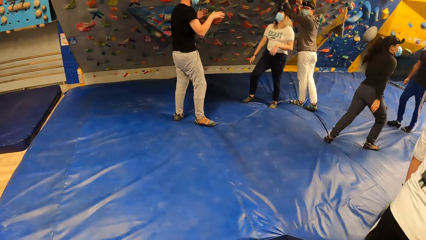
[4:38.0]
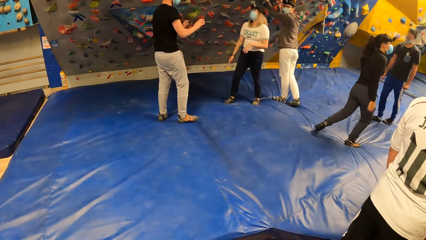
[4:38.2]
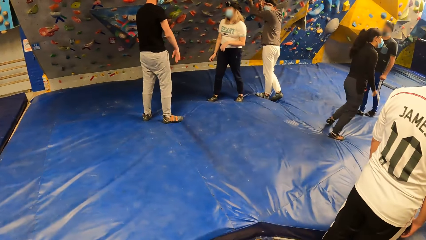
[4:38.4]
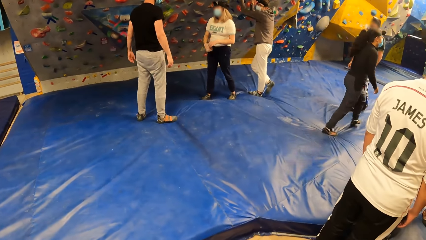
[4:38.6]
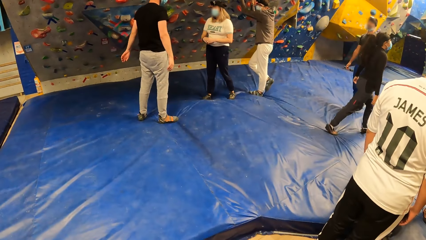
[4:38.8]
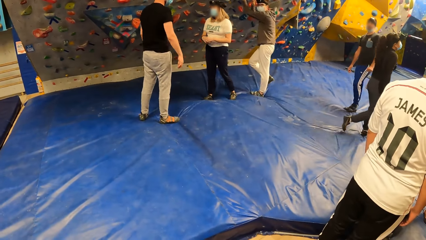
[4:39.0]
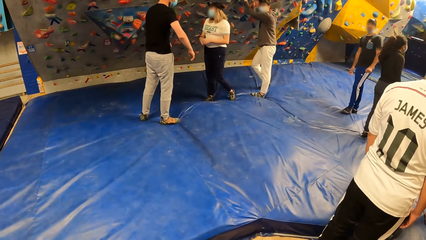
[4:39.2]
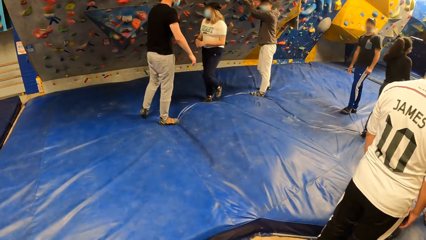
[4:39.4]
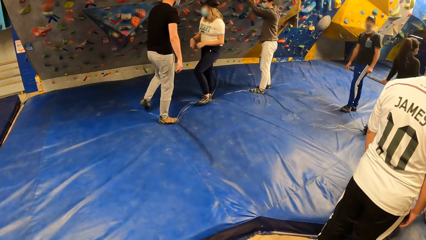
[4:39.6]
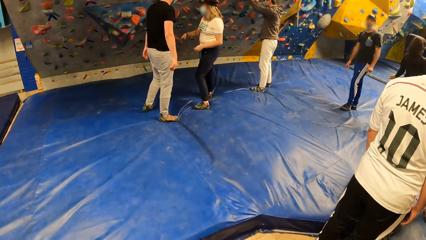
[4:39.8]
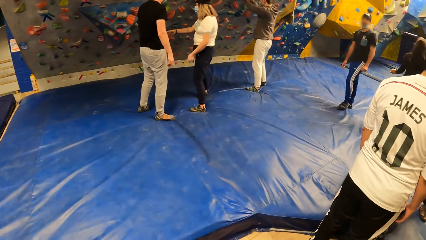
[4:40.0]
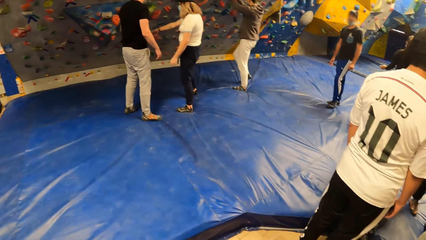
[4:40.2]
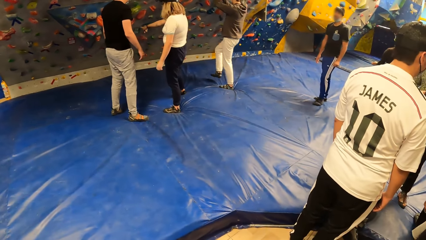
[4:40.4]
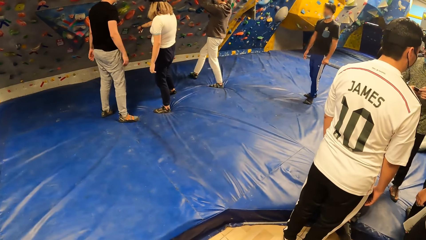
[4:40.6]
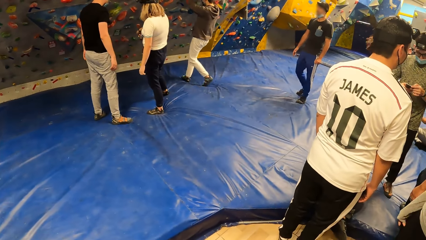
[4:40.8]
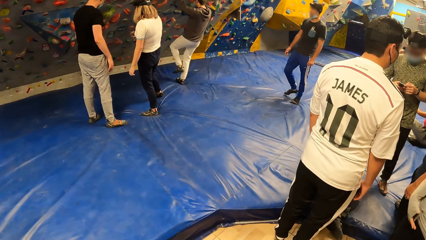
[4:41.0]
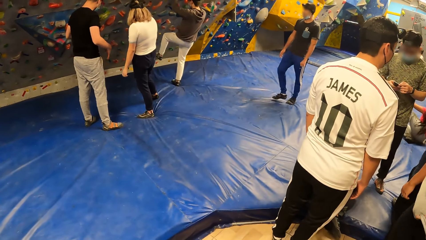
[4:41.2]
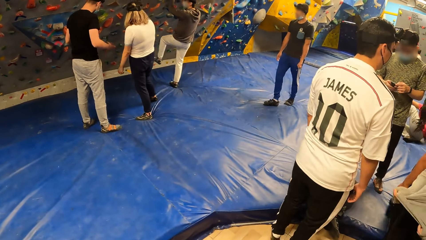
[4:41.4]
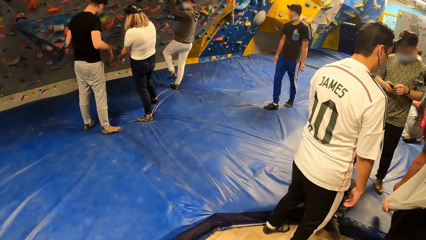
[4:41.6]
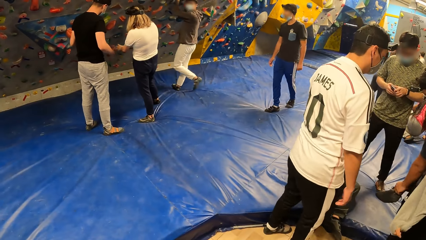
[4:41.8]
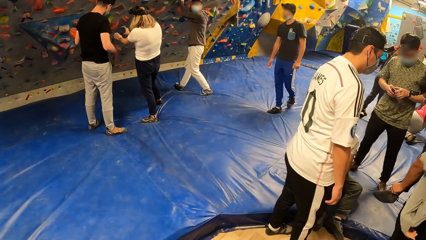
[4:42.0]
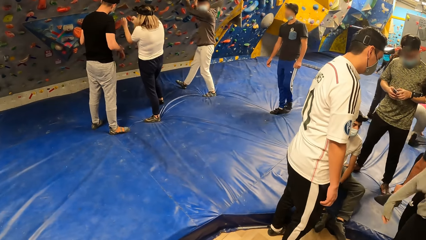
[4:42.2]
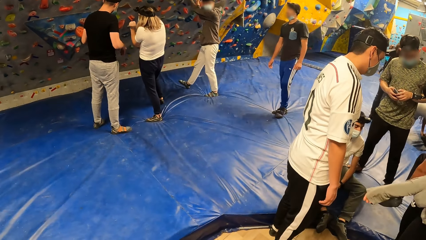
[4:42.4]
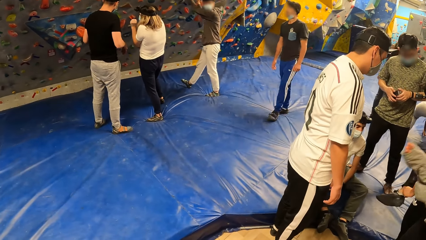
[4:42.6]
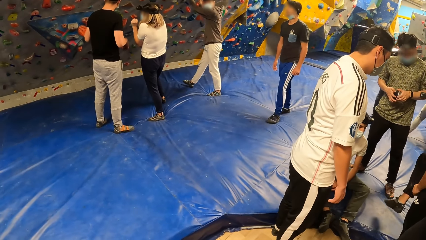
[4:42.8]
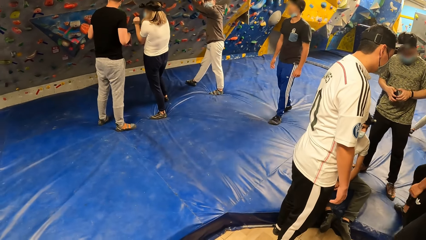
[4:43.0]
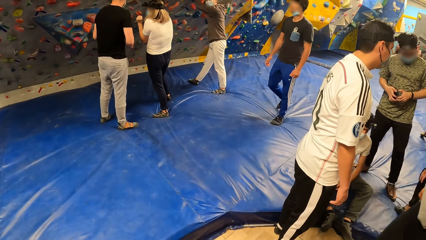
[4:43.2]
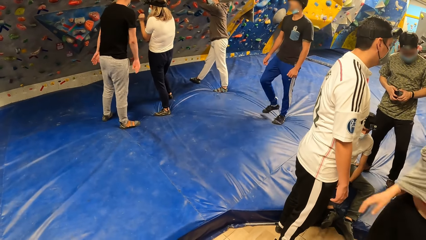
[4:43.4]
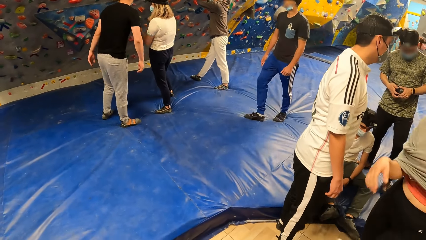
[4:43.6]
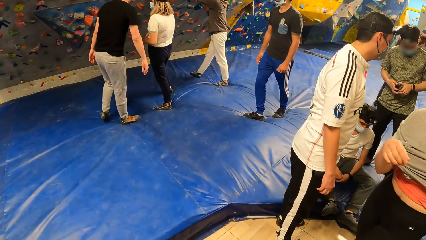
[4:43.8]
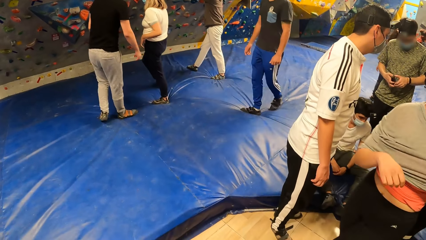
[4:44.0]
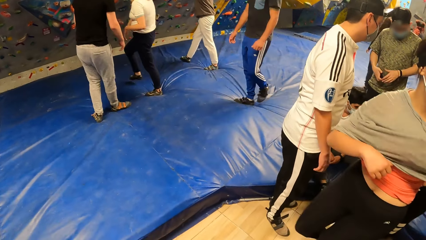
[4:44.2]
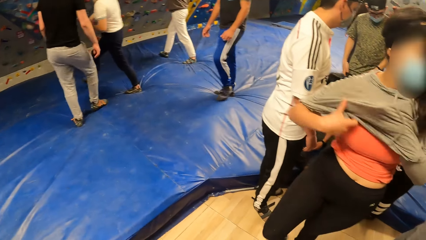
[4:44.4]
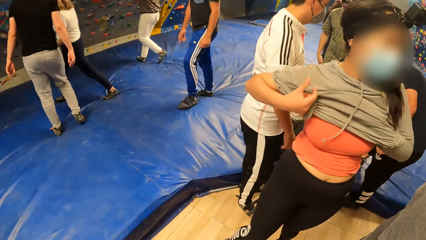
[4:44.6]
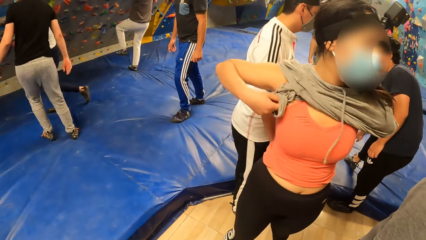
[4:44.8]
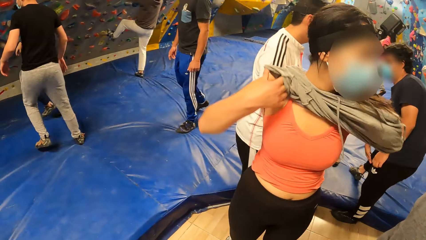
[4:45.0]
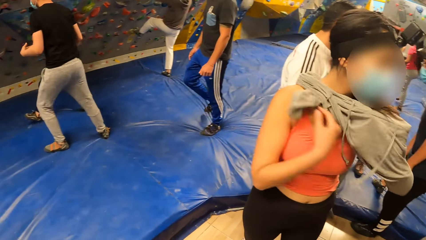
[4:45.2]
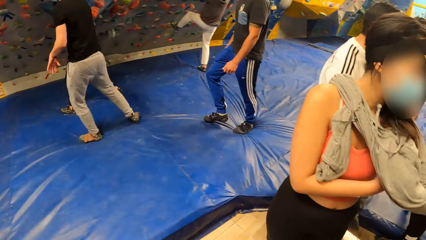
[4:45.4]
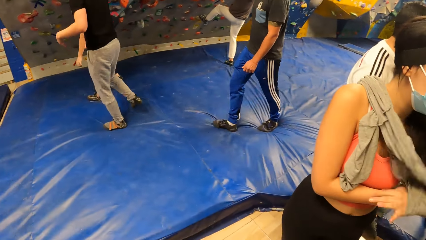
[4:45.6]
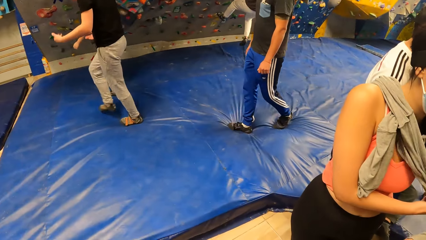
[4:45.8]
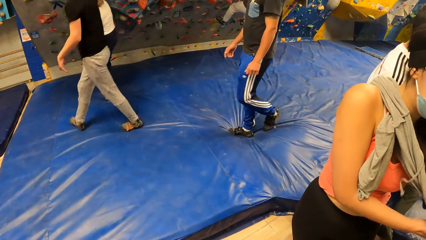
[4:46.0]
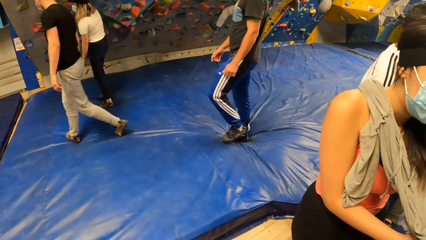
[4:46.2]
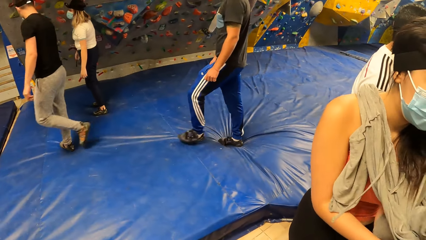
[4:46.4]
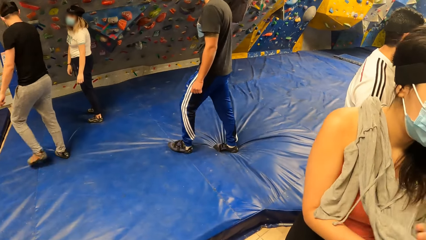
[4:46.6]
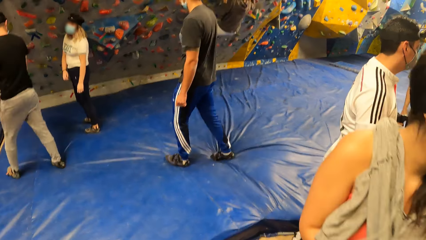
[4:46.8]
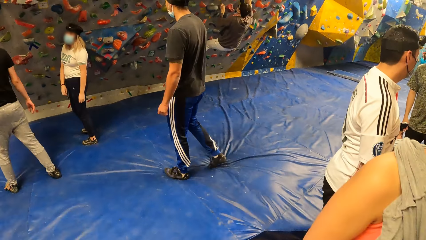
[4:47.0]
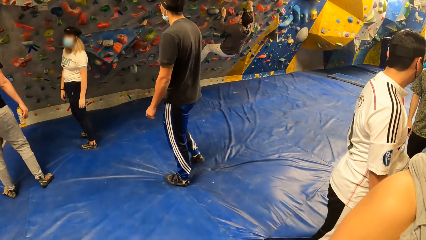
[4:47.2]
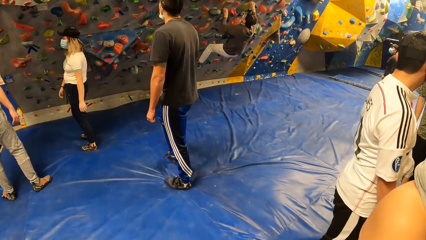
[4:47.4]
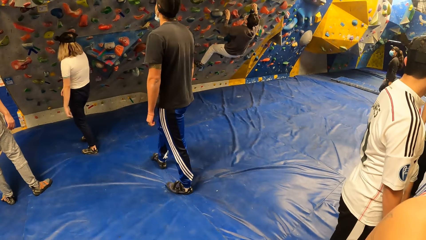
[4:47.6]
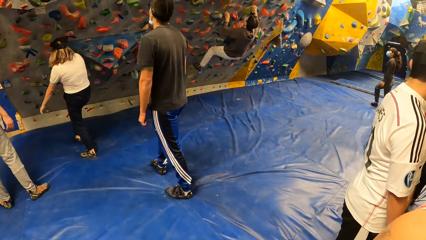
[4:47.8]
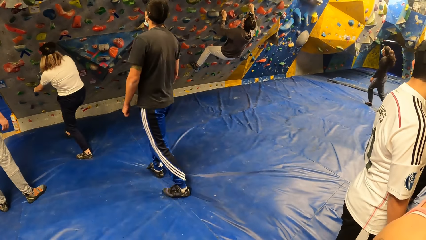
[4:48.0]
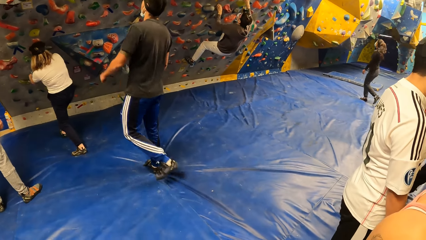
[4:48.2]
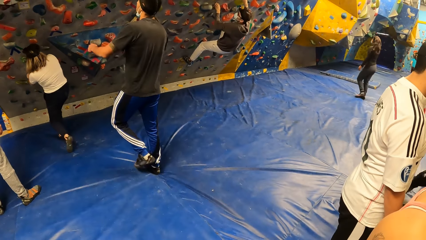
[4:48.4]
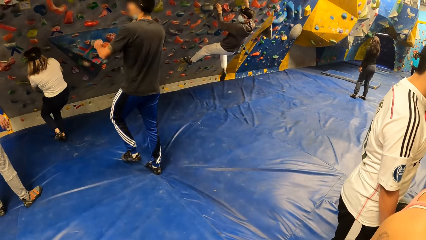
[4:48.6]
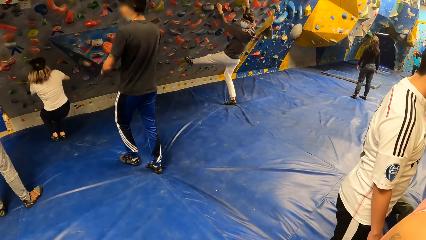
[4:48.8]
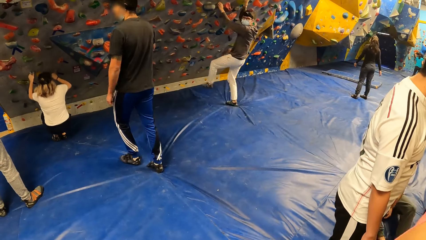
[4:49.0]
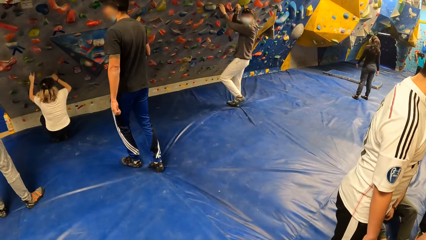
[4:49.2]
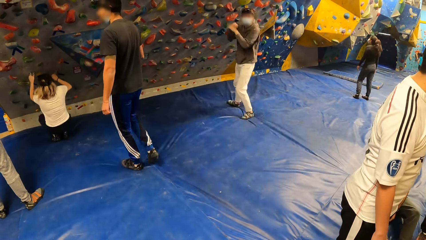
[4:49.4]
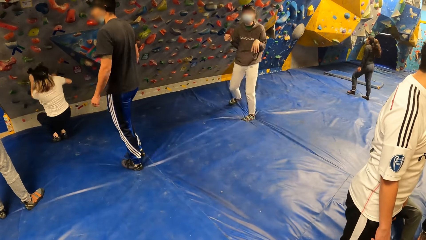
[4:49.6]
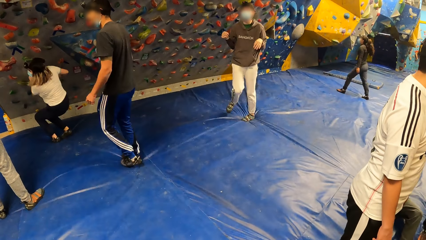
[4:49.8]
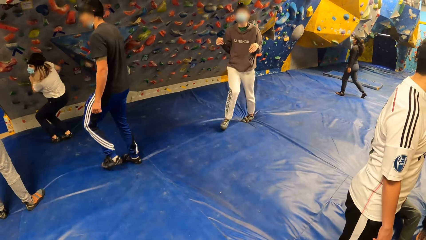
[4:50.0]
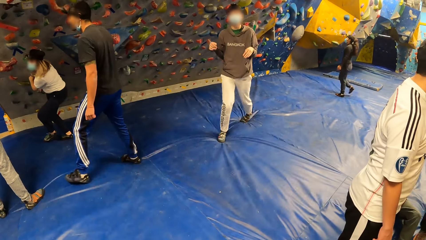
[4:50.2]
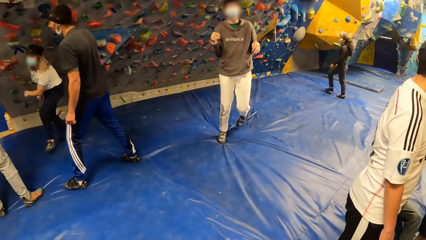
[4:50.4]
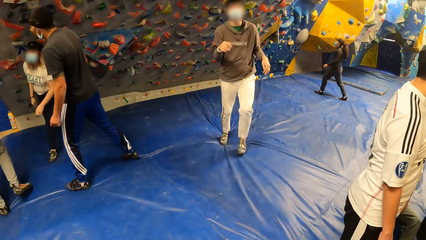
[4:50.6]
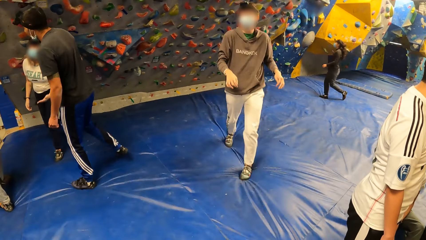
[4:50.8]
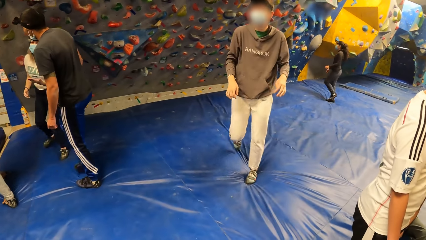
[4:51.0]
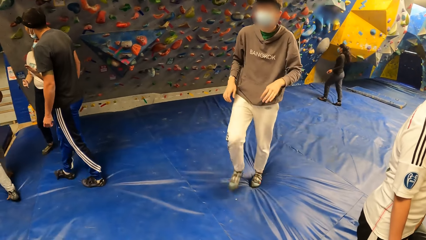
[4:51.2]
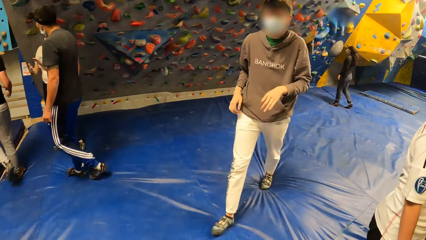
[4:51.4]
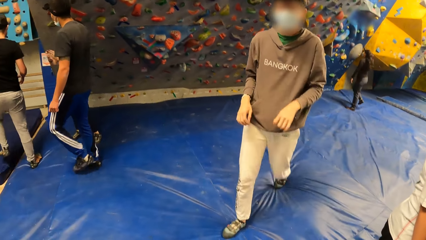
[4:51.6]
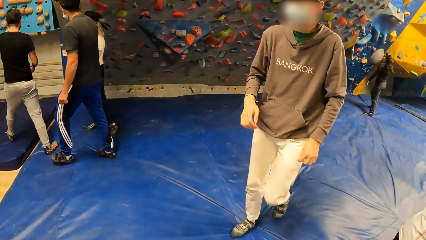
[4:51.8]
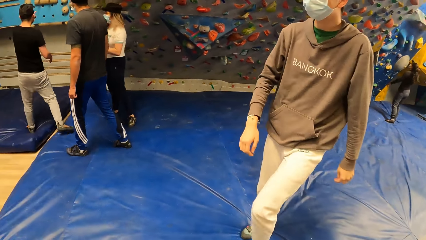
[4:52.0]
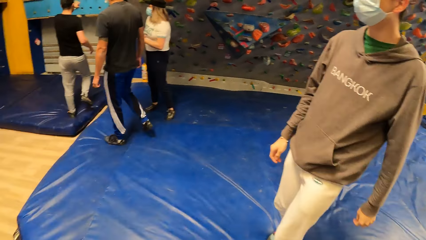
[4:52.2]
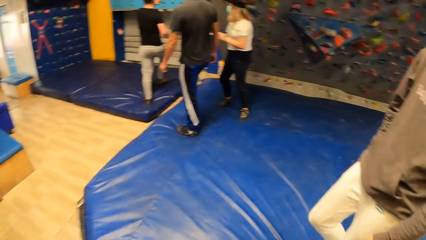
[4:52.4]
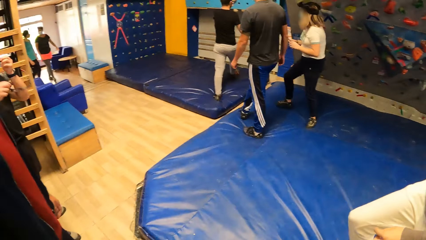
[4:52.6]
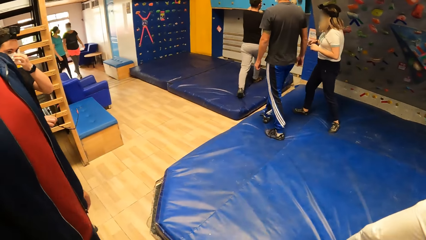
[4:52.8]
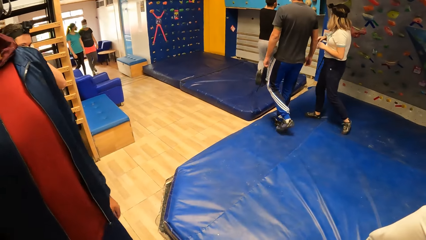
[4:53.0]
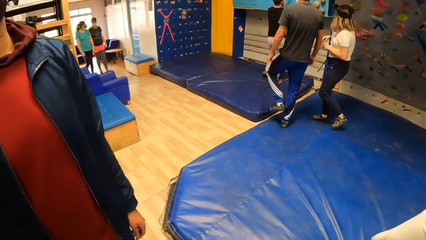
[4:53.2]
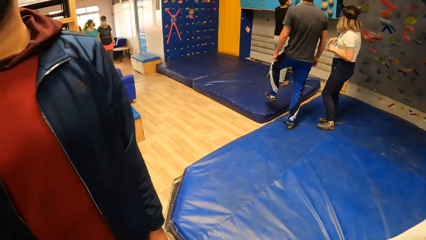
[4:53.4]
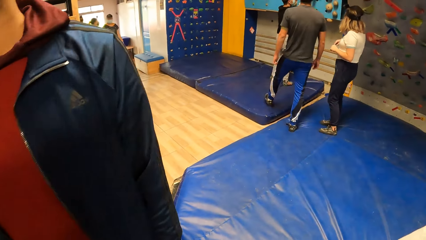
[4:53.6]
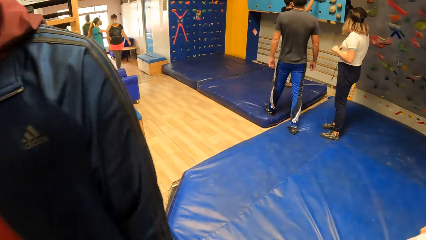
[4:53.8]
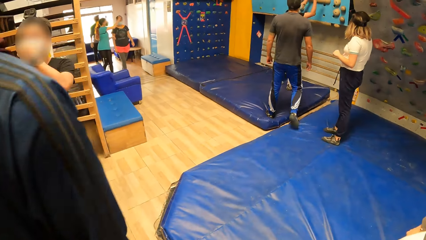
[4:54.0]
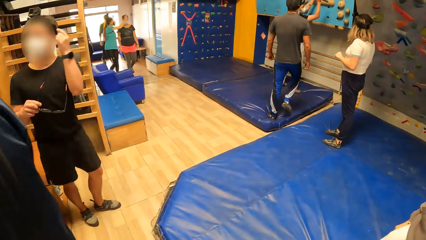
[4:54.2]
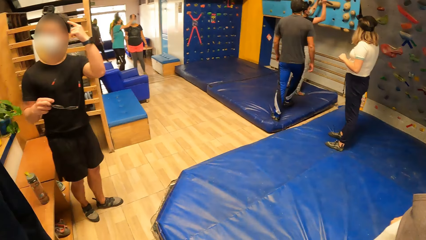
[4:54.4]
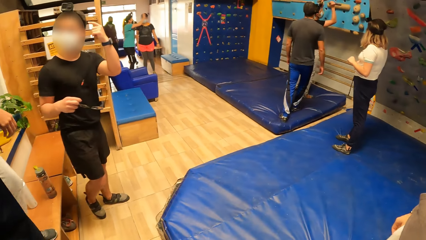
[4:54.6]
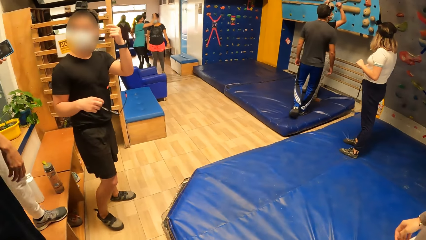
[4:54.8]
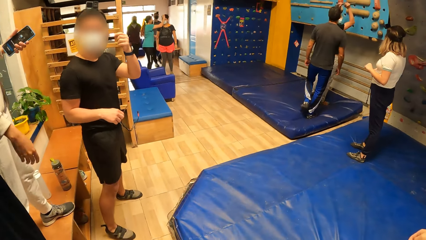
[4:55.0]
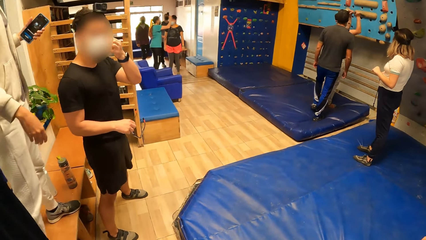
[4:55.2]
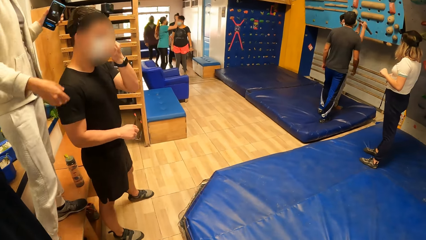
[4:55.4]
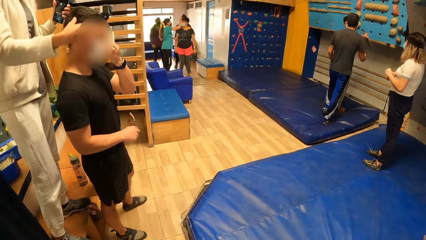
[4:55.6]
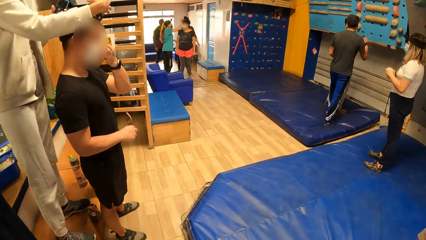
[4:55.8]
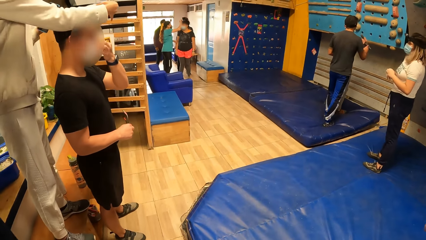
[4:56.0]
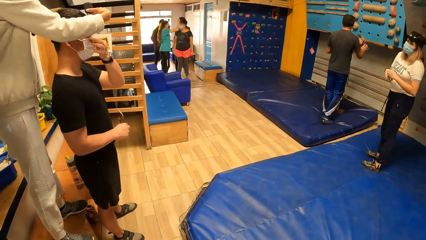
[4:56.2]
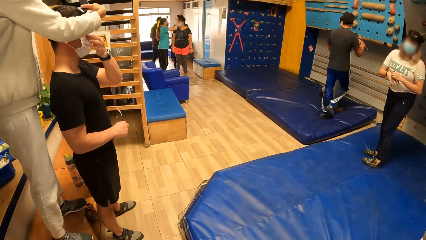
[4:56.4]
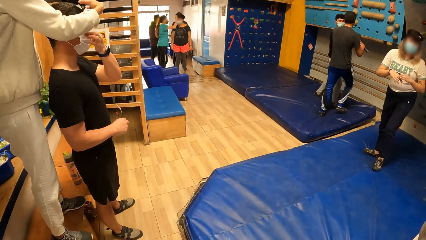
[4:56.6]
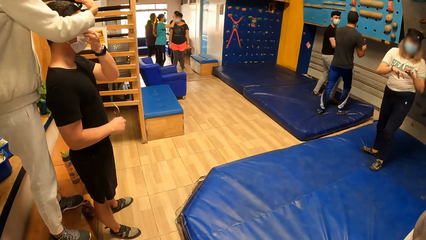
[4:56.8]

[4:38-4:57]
A person walks around. The camera wearer looks around.
